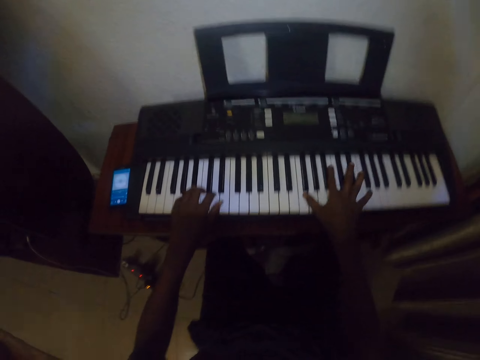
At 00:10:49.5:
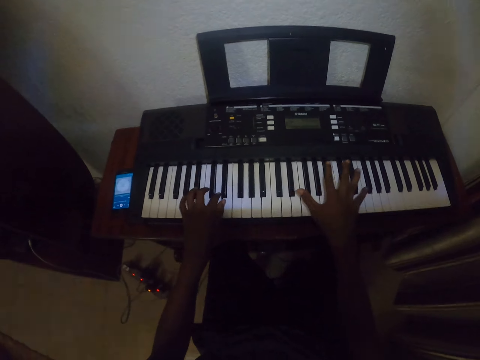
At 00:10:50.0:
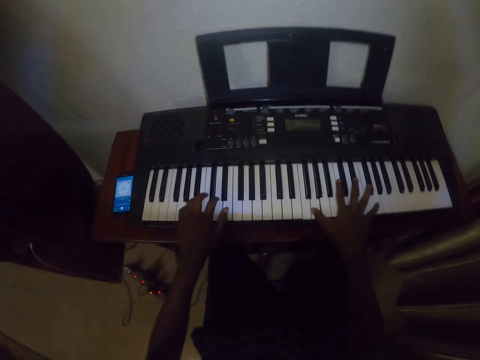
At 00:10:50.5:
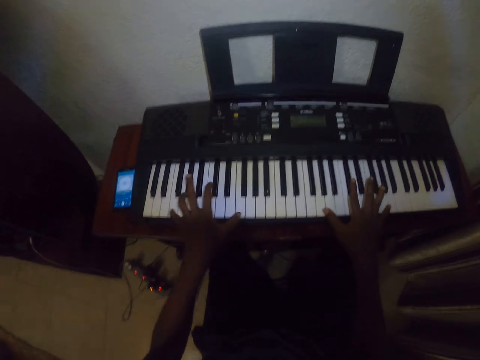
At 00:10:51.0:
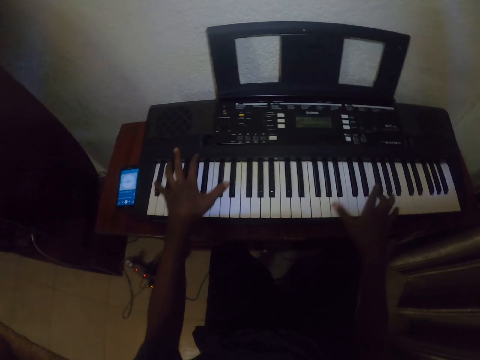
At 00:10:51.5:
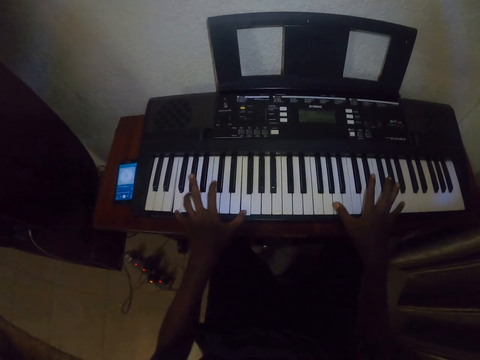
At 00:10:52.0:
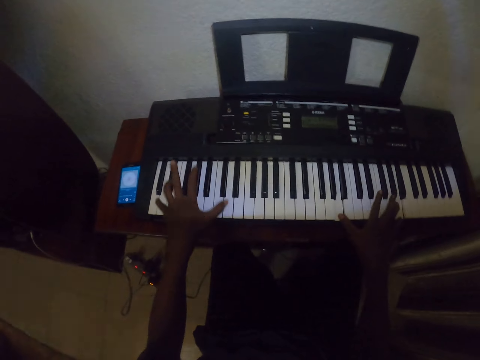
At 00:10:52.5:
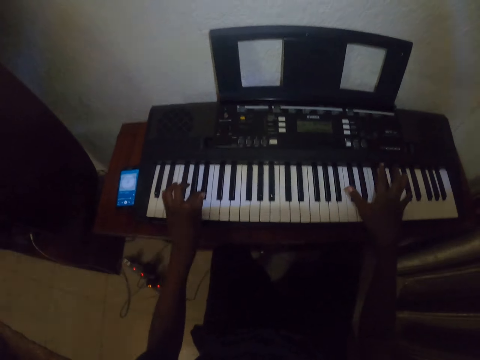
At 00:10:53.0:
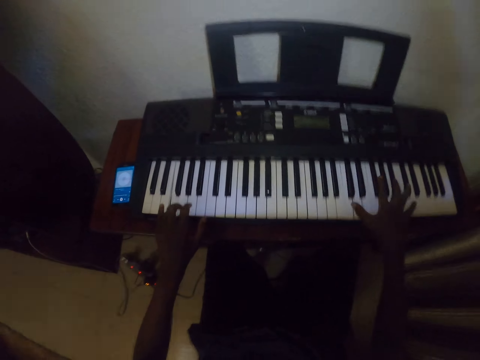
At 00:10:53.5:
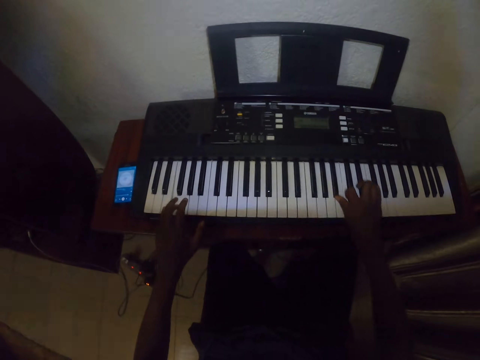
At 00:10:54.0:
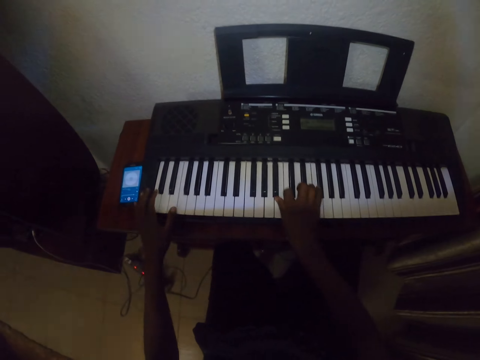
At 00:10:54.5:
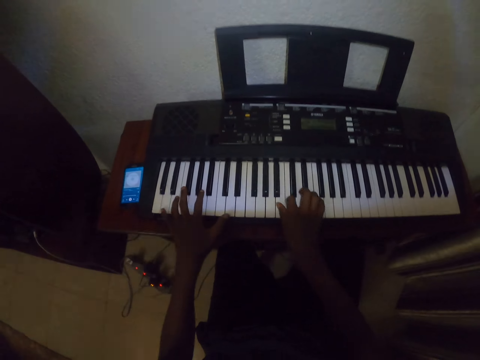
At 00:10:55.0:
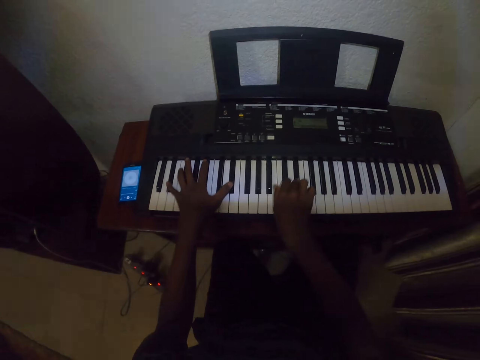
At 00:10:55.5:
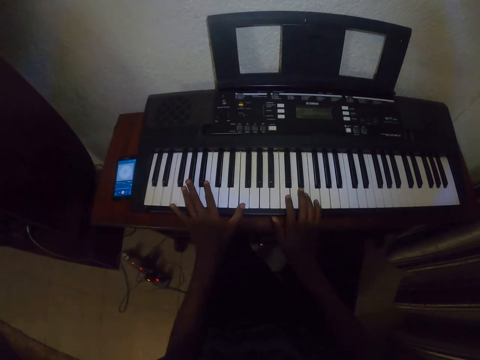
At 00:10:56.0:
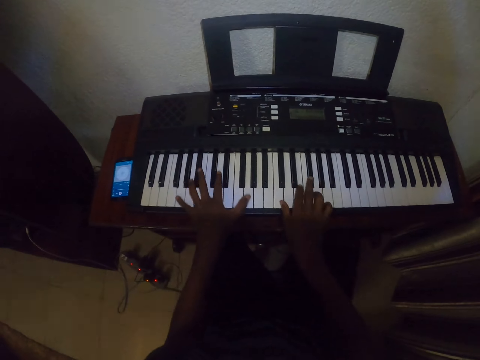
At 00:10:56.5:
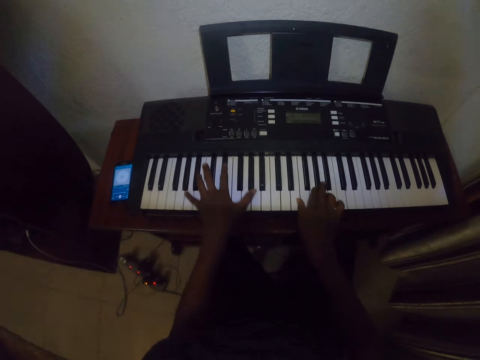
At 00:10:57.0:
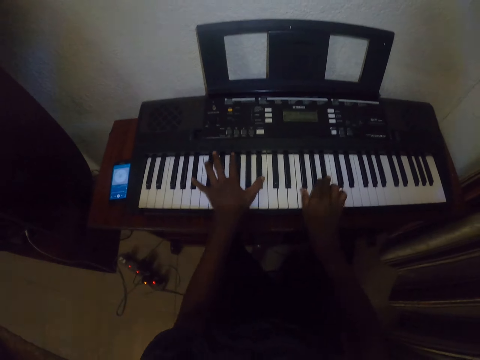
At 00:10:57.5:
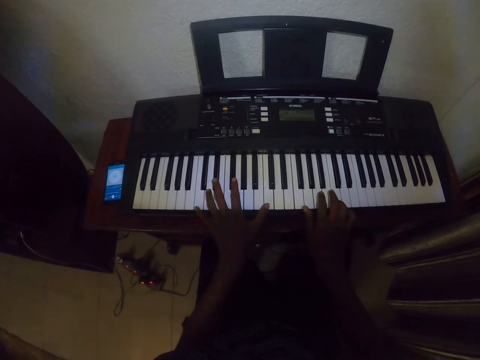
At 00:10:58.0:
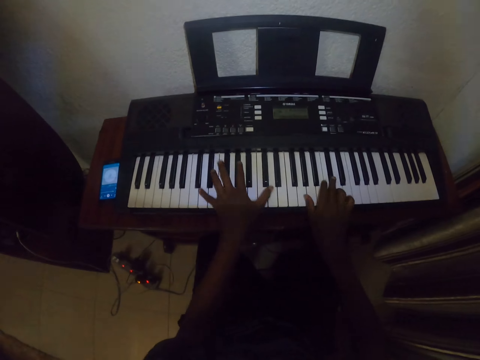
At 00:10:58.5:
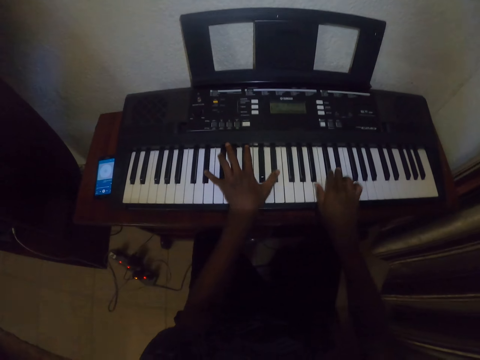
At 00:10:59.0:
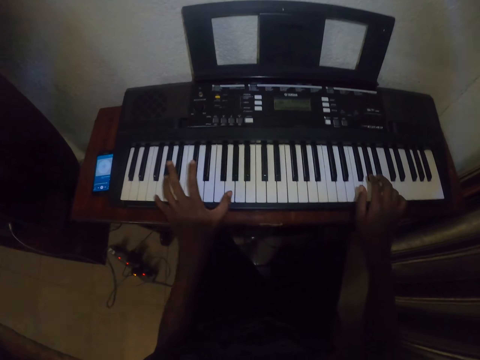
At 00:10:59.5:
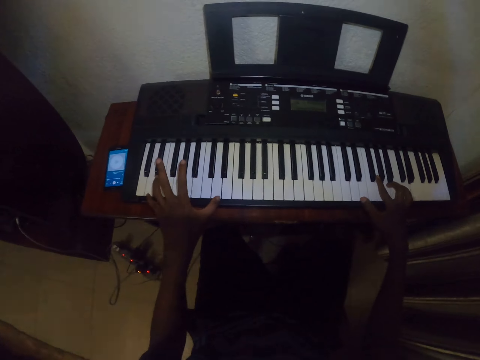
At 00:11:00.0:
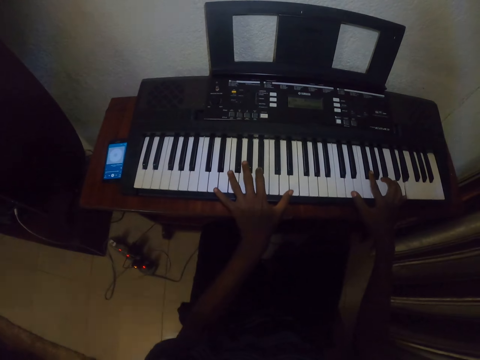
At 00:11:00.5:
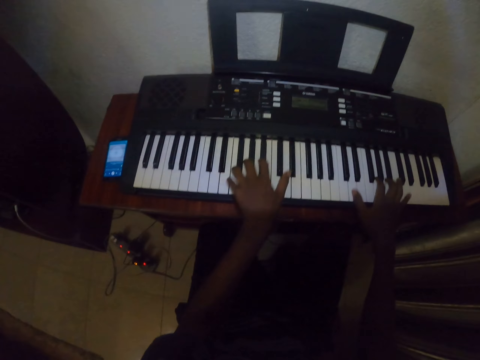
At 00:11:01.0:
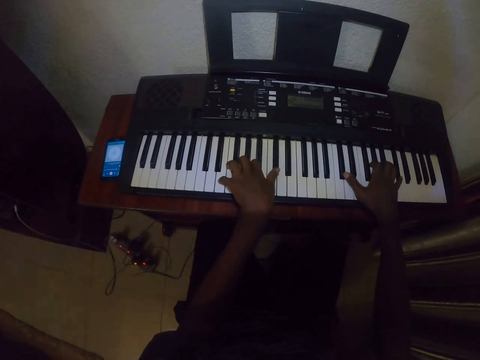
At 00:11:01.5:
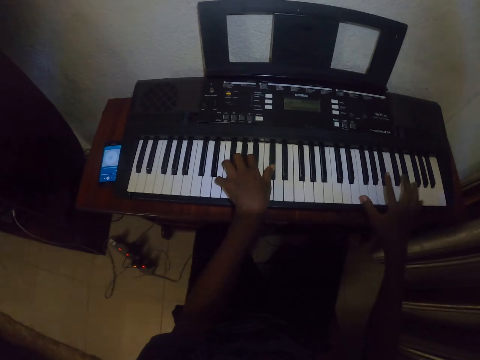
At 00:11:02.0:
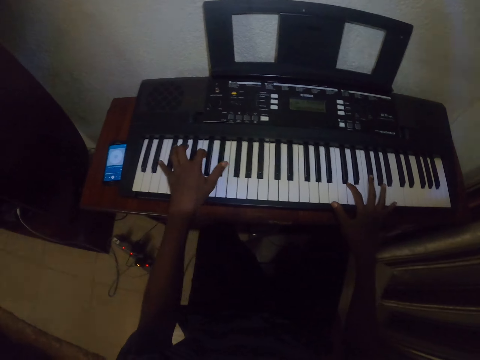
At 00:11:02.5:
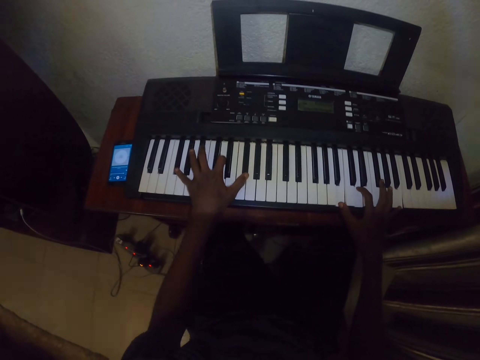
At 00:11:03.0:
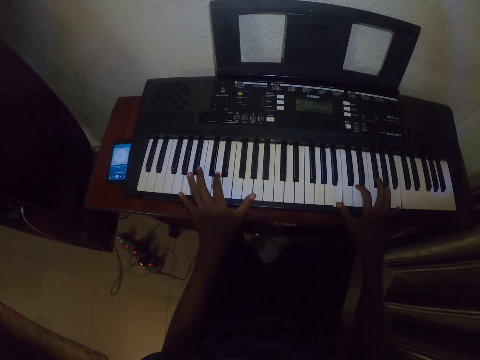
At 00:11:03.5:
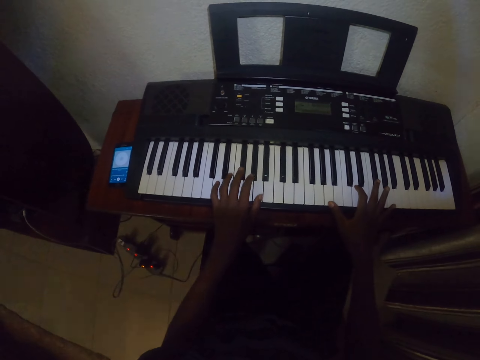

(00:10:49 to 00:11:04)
The camera wearer plays the piano with both hands repeatedly.

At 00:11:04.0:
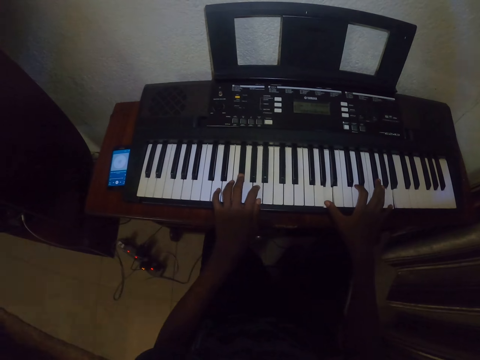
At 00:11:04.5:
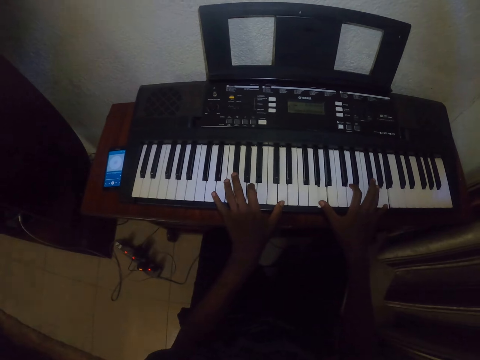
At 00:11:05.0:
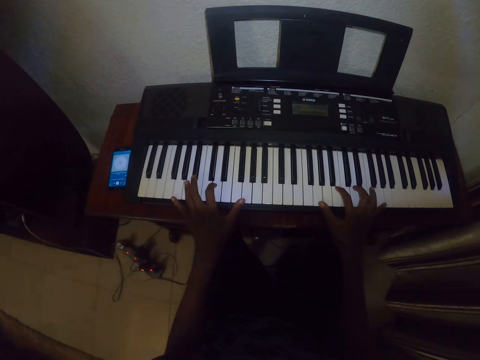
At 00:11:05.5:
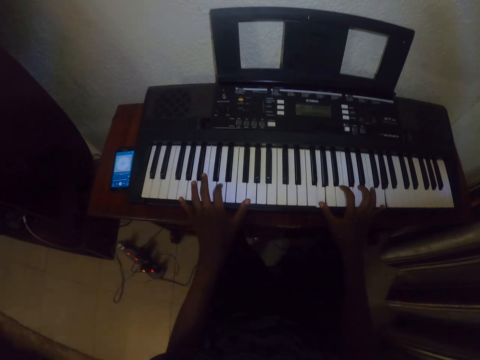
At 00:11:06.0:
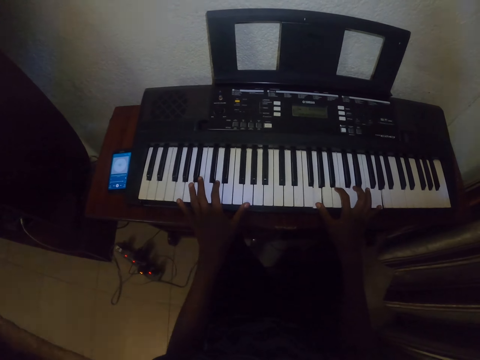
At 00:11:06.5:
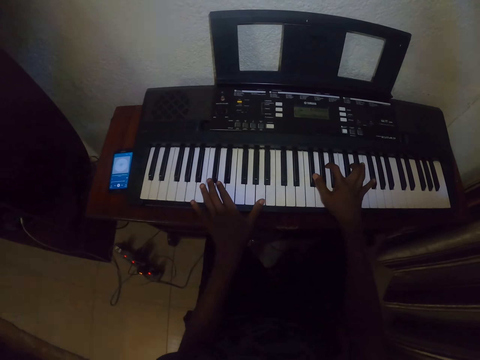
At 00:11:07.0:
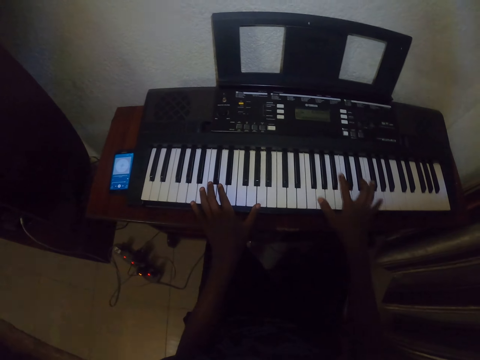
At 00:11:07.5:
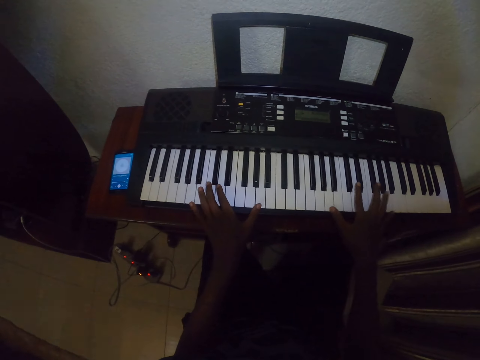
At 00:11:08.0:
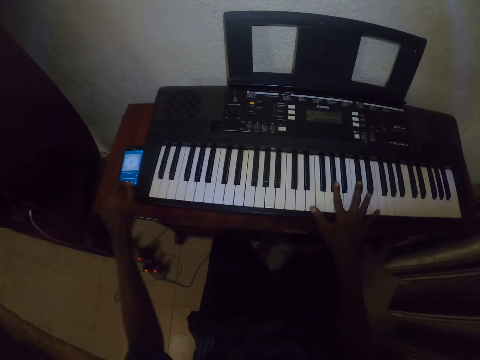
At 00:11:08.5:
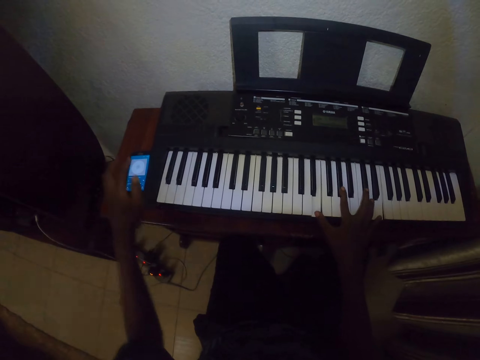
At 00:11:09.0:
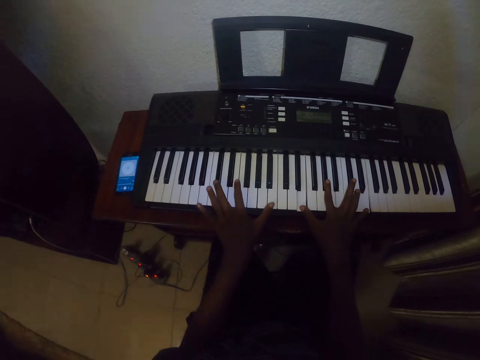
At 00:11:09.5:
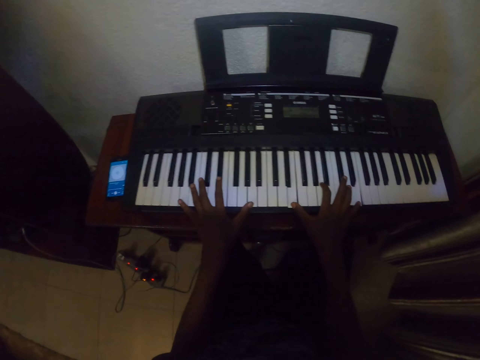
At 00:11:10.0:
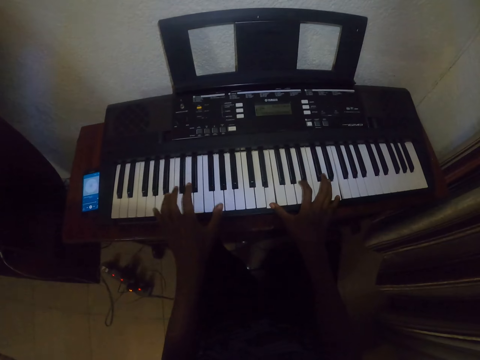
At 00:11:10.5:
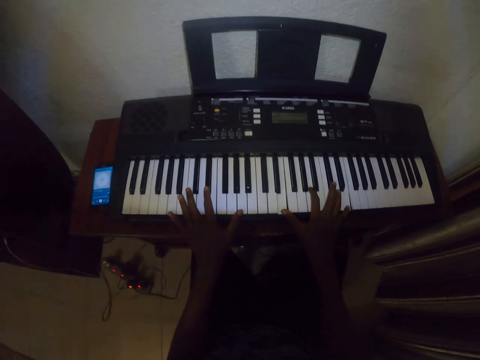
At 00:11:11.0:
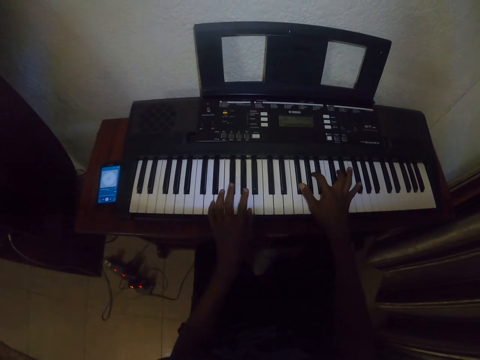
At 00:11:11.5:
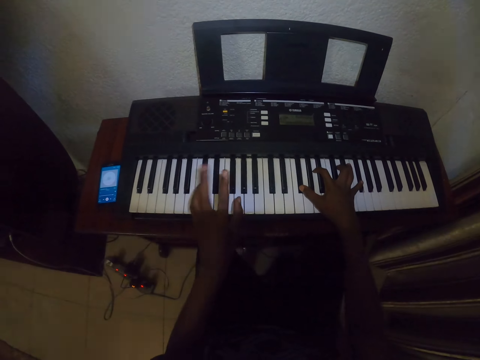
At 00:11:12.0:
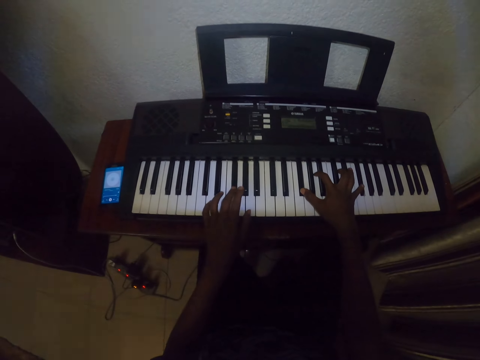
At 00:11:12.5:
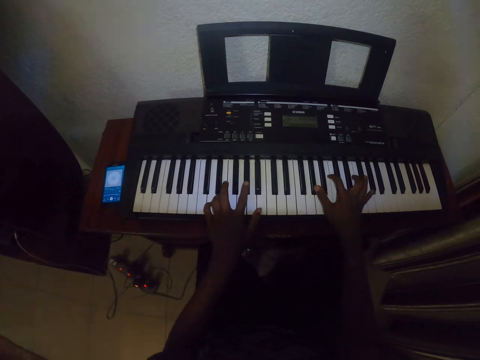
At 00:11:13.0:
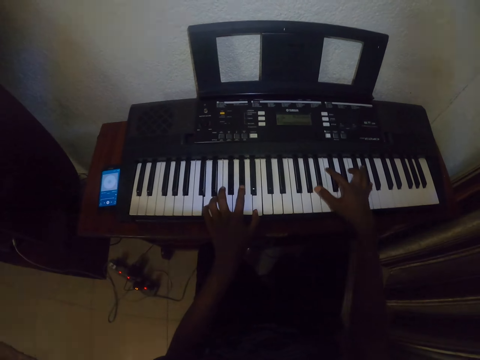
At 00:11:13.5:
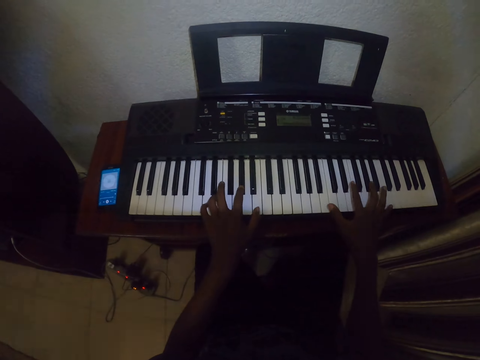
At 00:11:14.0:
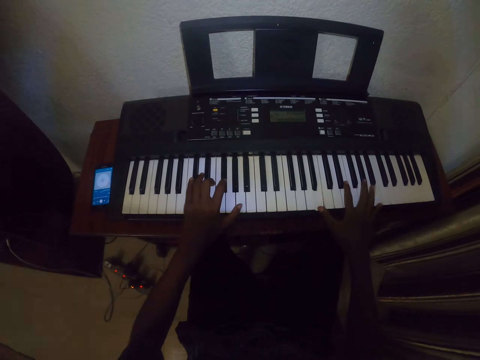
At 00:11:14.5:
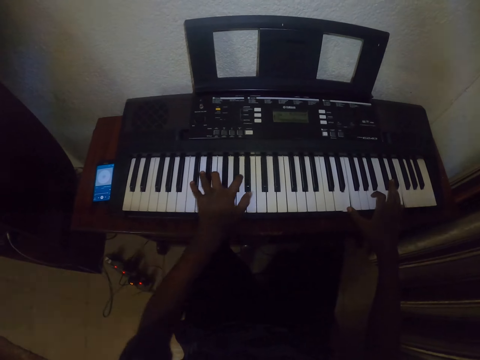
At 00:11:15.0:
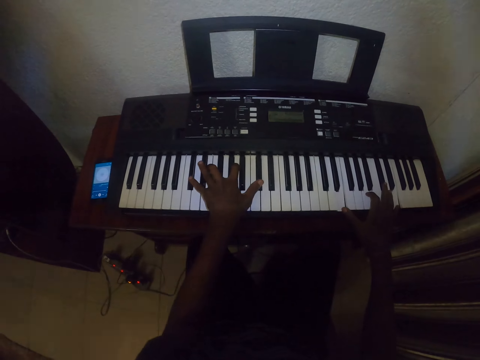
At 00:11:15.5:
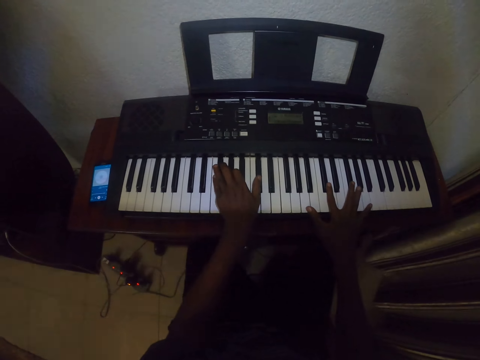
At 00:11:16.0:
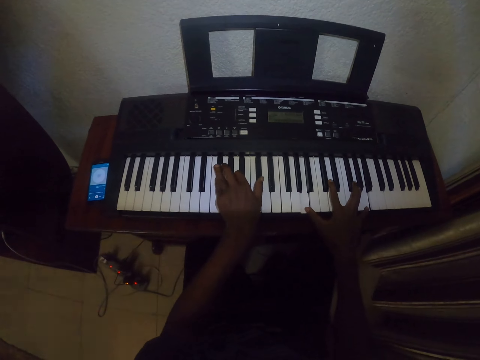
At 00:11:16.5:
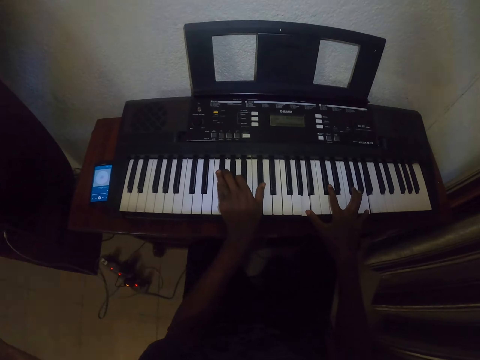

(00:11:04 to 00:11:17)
The camera wearer plays the piano with both hands. They play the piano with both hands again. They tap the phone with the left hand. They play the piano with both hands repeatedly.
